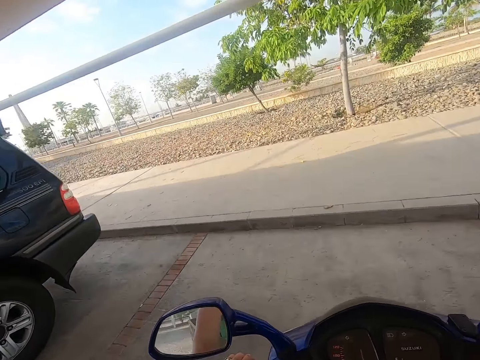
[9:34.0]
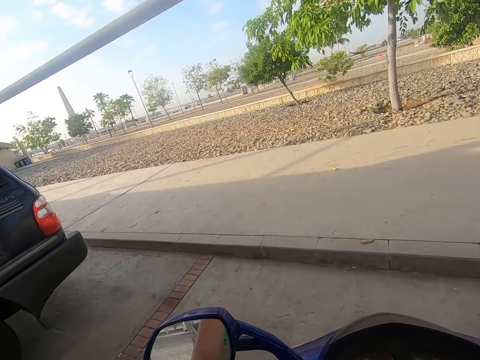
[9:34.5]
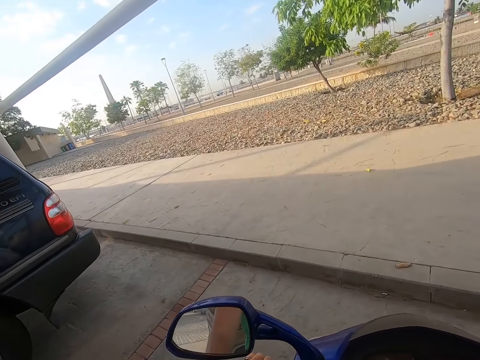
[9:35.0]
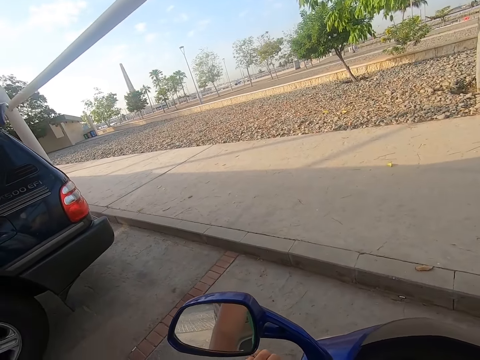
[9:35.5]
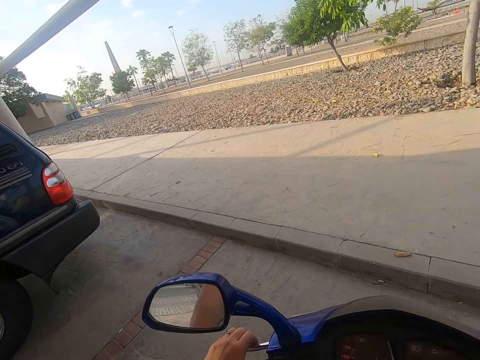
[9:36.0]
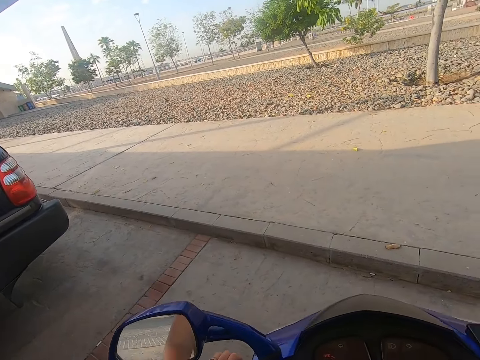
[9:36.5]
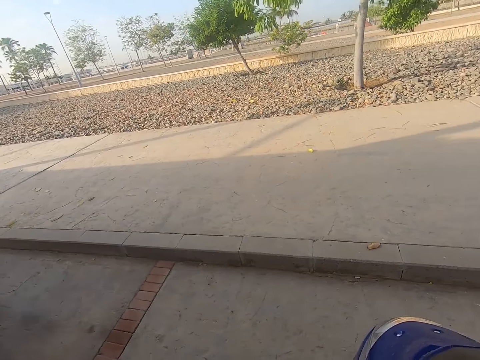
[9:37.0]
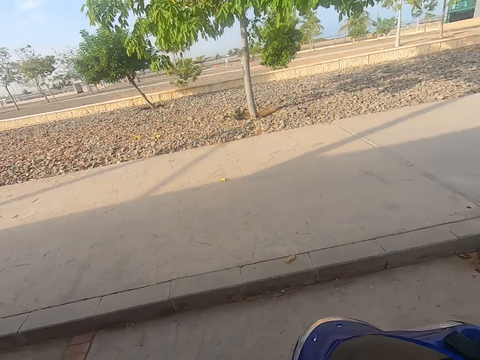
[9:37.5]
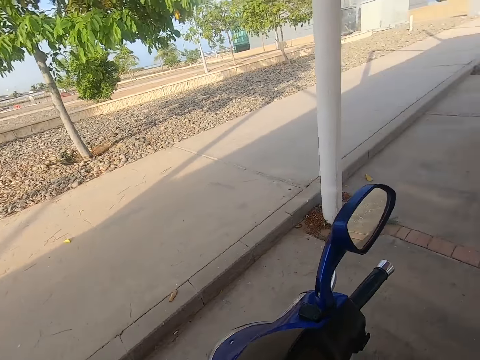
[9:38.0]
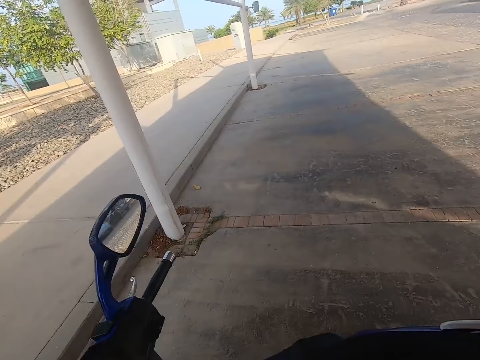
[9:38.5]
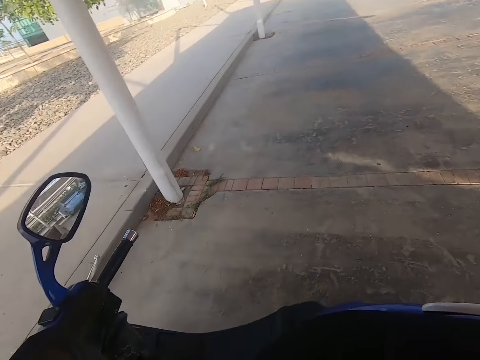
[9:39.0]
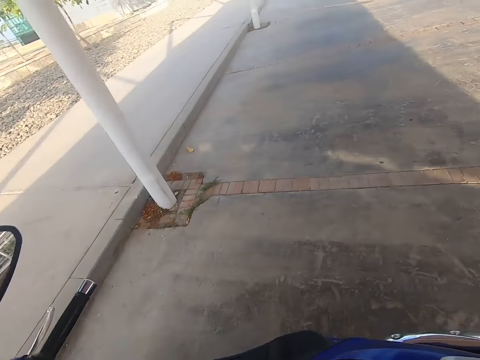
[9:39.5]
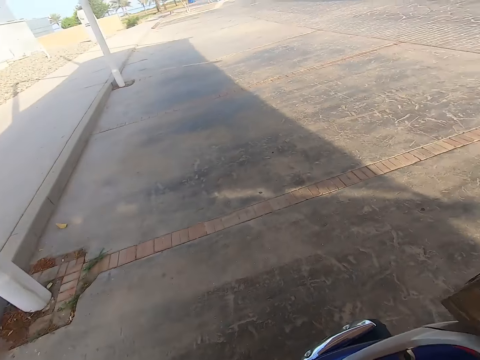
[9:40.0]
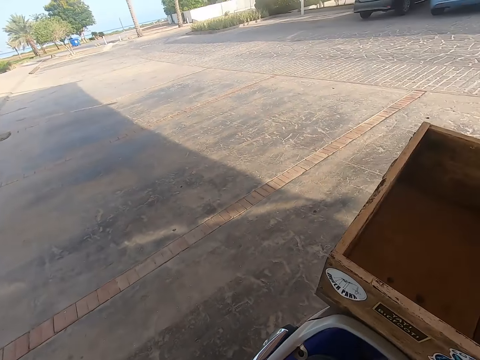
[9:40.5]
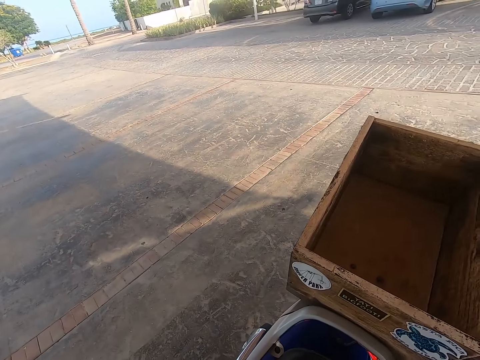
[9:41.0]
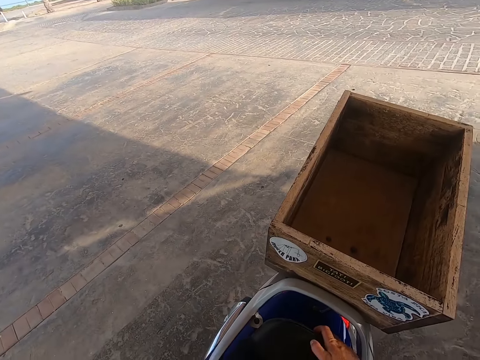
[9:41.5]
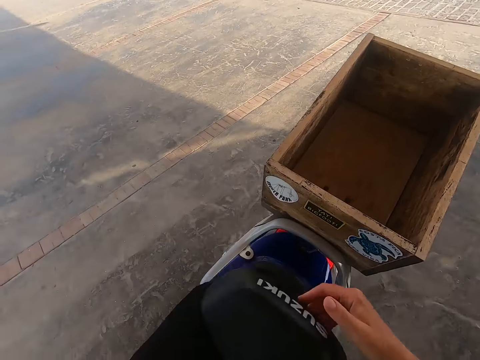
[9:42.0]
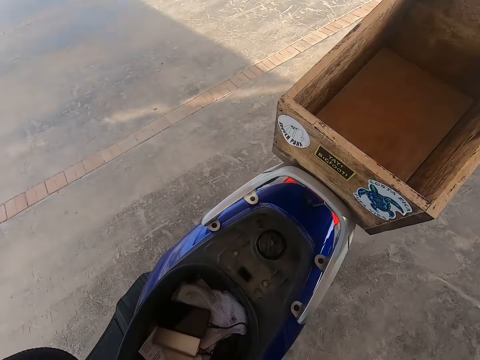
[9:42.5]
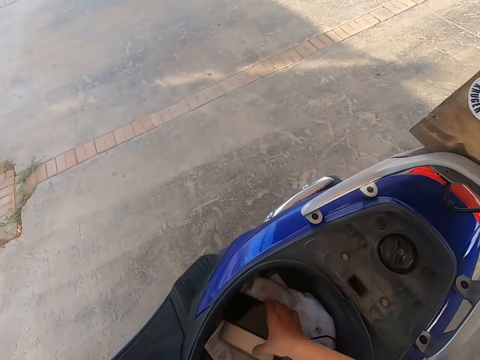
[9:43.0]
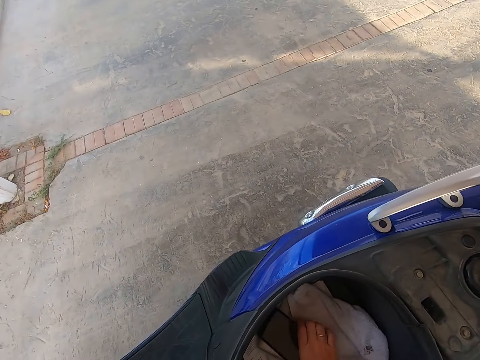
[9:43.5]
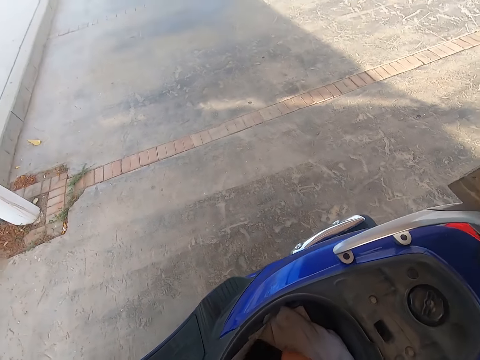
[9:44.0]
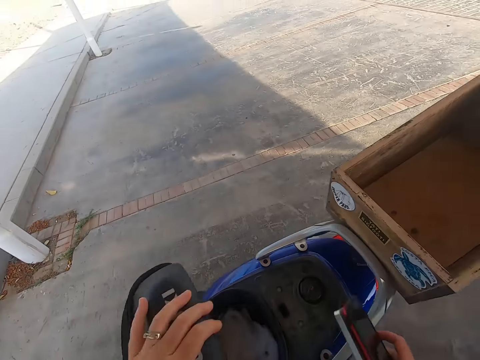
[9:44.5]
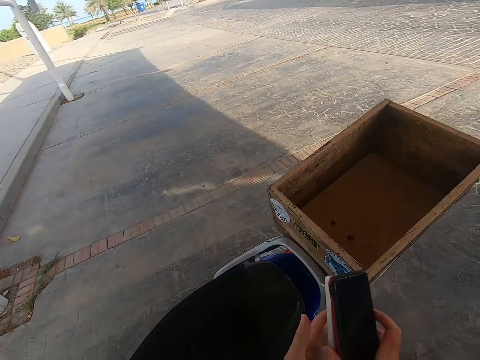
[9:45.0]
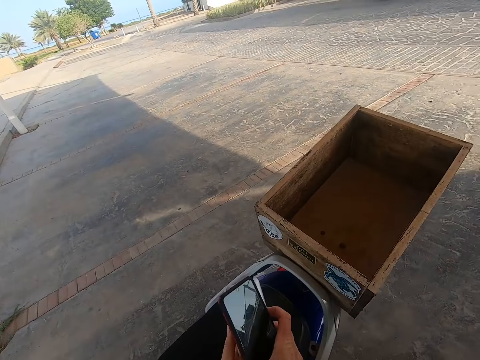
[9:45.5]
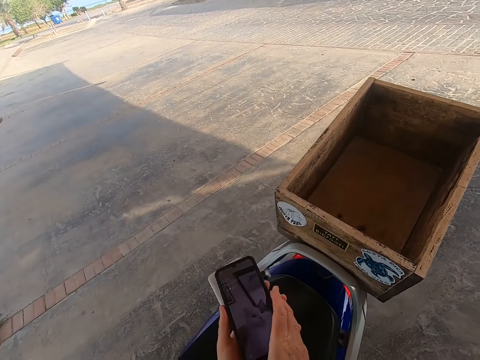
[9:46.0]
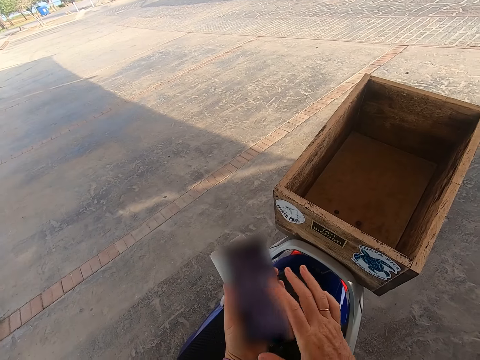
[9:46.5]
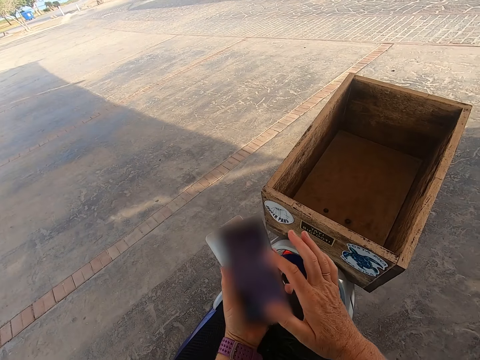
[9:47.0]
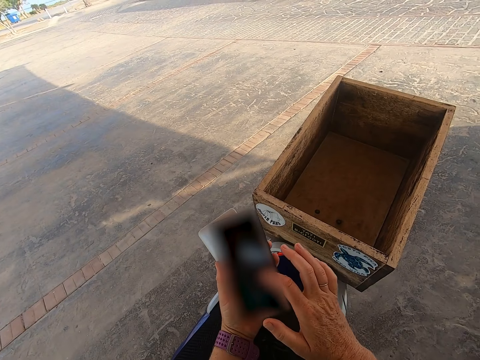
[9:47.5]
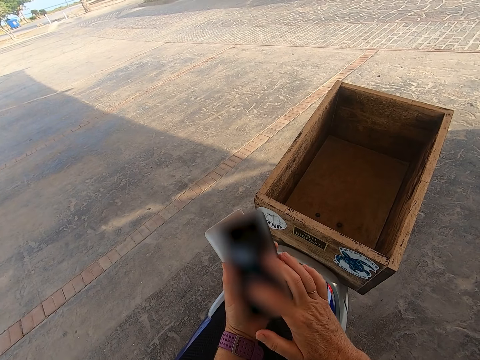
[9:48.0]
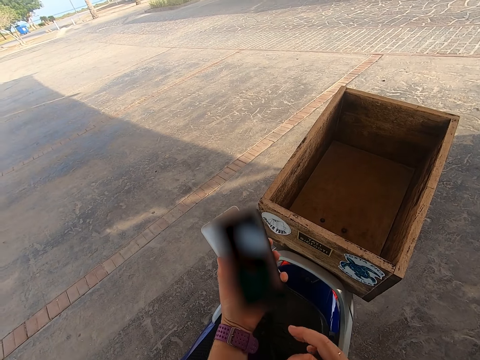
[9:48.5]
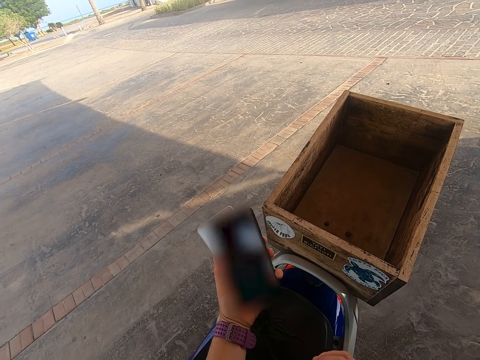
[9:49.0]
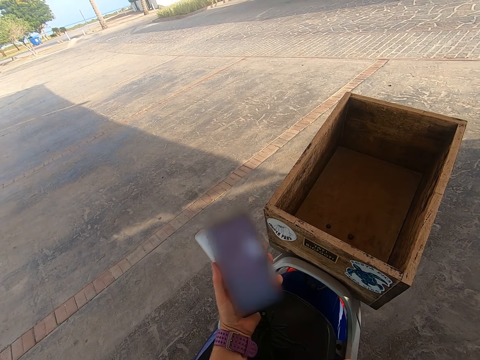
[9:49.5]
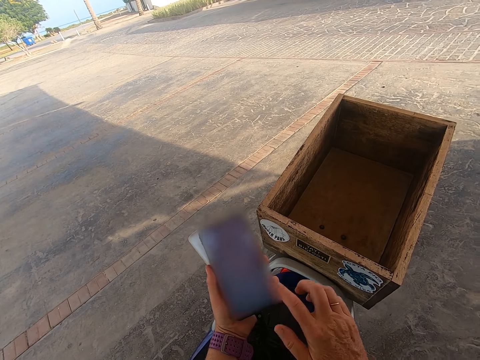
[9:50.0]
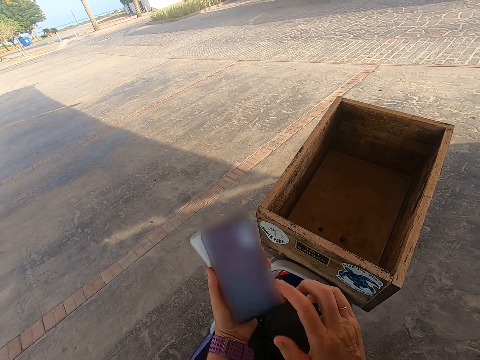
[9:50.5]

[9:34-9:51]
The camera wearer parks the motorbike in a parking lot. They look around the road. They open the seat. They take the phone. They close the seat. They scroll the phone.

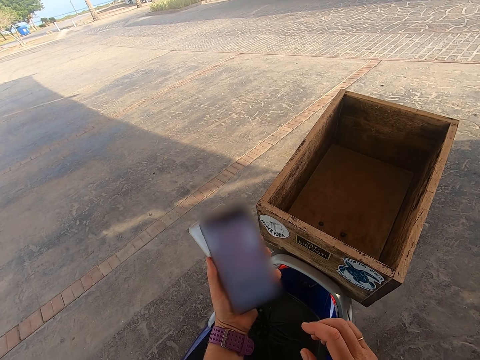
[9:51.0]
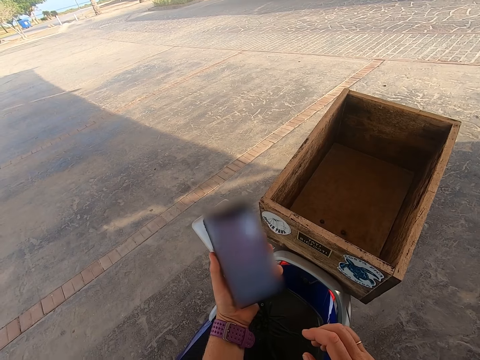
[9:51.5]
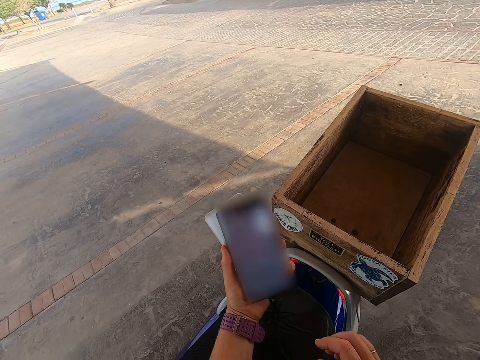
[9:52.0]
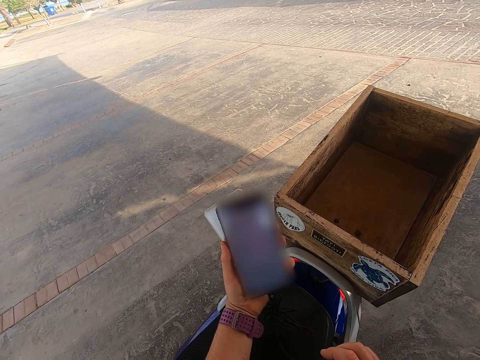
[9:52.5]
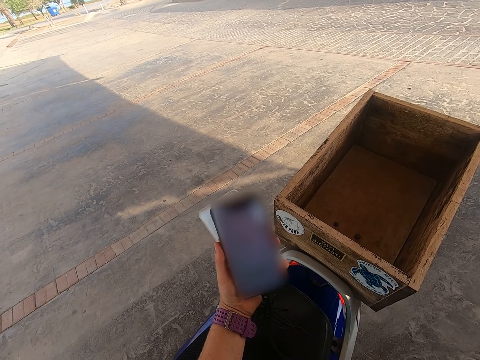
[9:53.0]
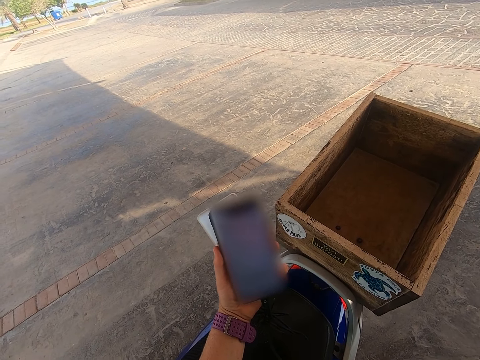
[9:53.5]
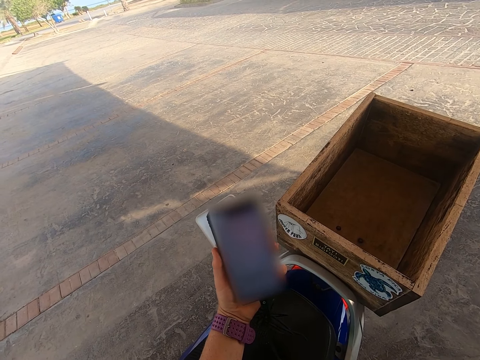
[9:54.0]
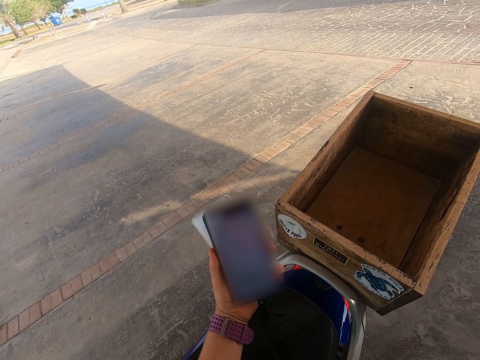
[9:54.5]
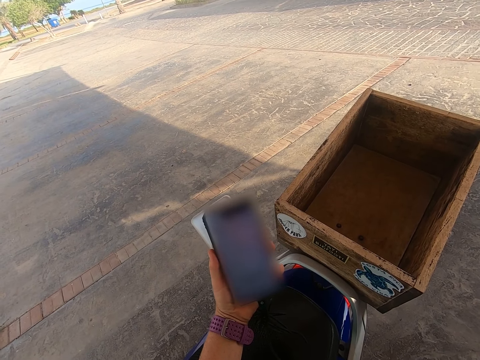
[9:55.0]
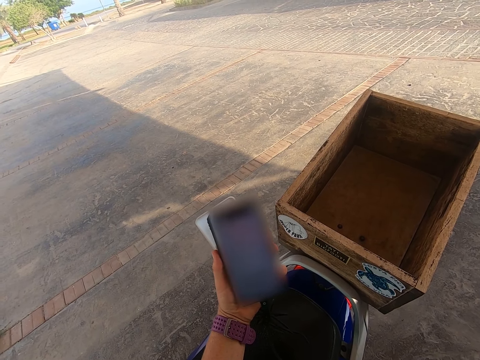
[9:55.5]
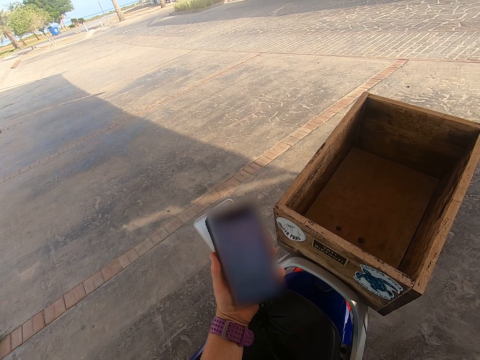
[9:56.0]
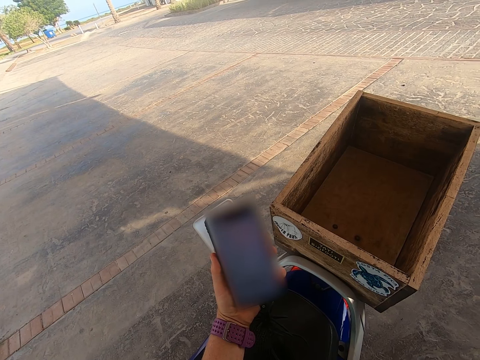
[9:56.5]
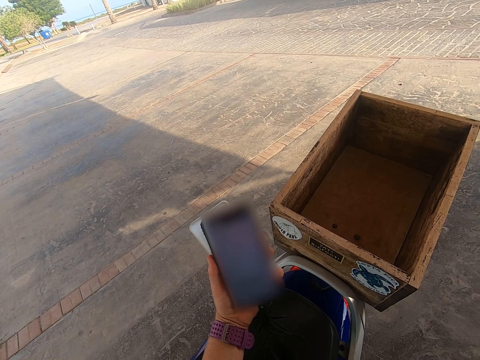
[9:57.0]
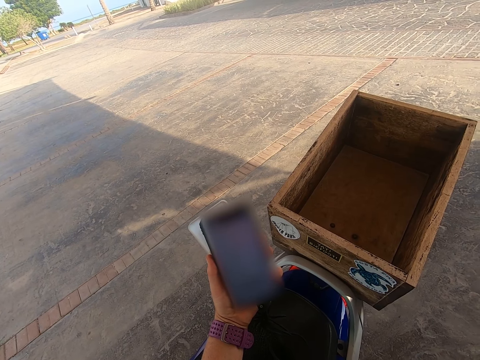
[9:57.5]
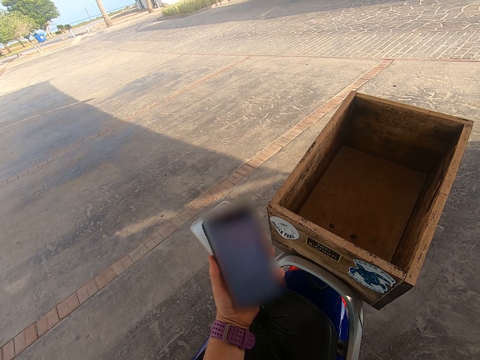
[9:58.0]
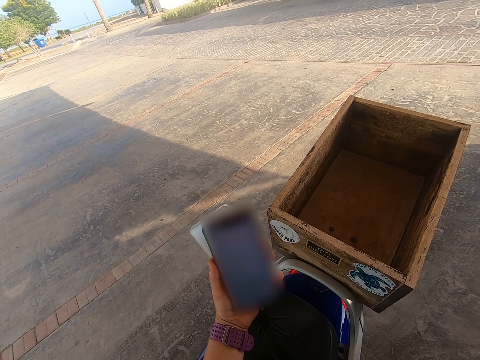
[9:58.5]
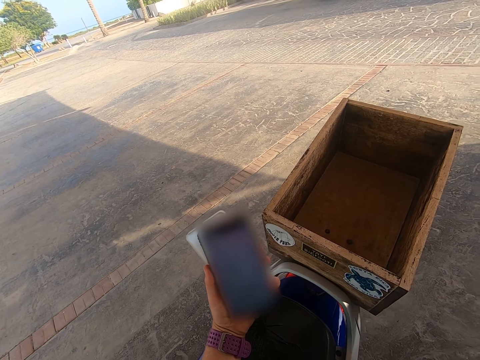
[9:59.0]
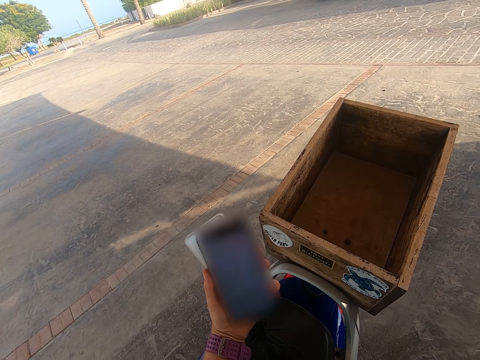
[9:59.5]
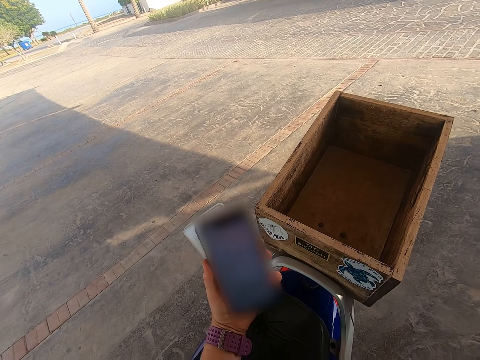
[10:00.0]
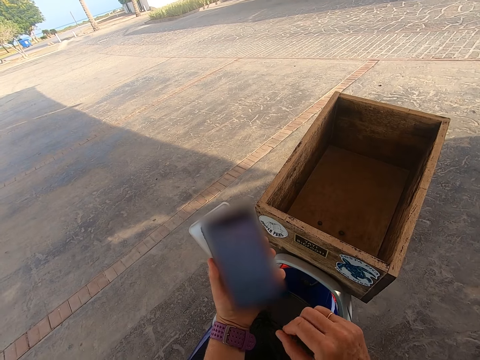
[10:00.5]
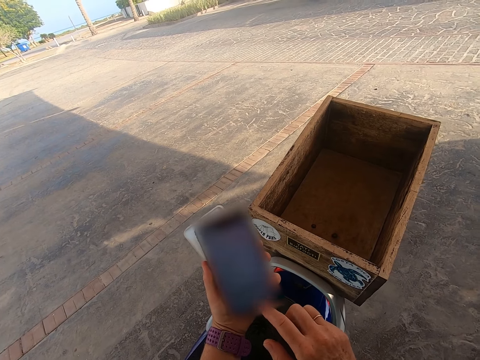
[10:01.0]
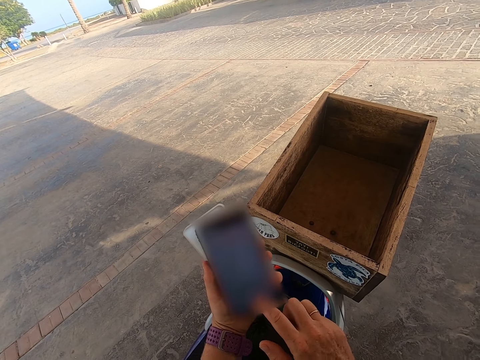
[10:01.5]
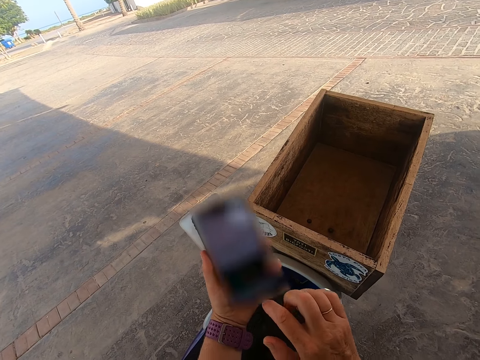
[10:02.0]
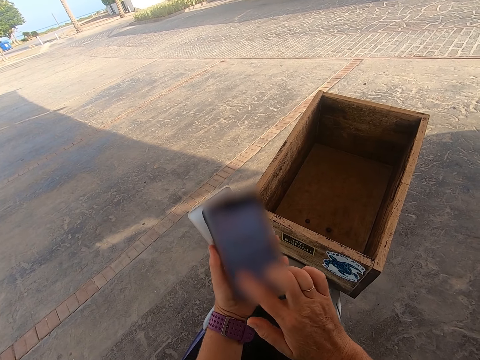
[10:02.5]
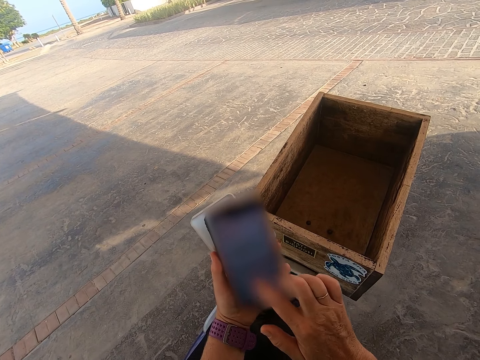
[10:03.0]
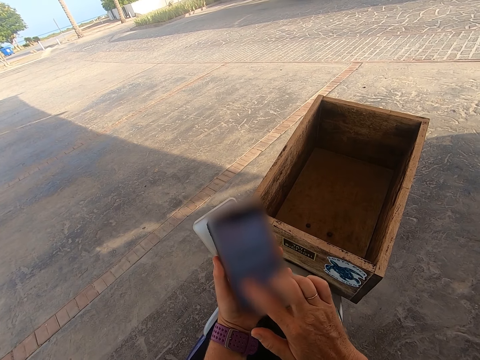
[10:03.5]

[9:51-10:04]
The camera wearer looks at the phone. They scroll the phone.
